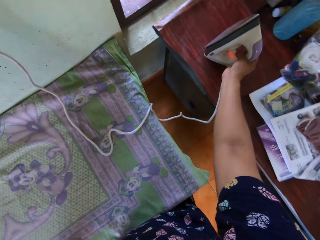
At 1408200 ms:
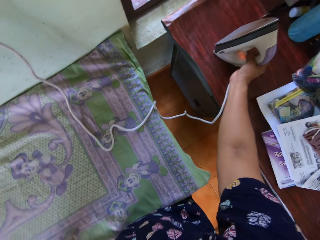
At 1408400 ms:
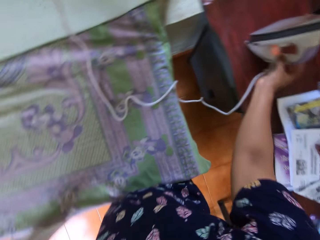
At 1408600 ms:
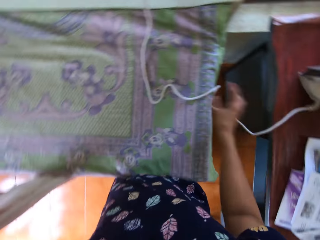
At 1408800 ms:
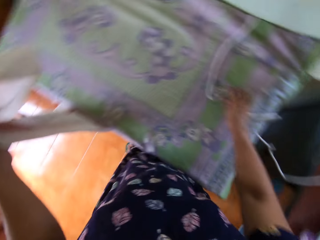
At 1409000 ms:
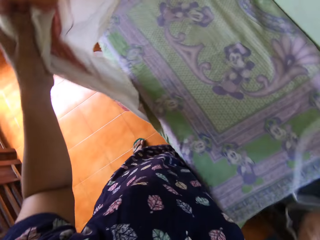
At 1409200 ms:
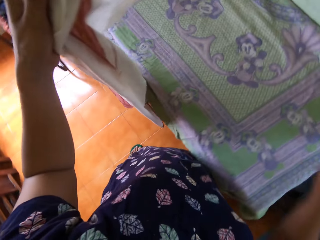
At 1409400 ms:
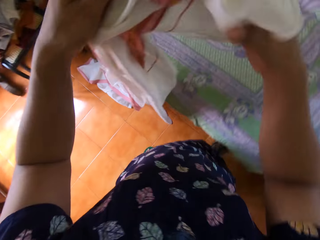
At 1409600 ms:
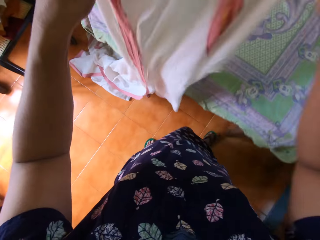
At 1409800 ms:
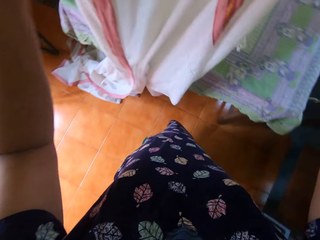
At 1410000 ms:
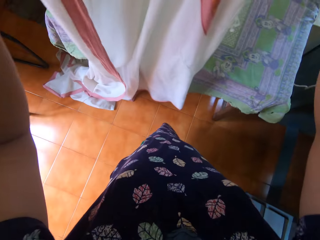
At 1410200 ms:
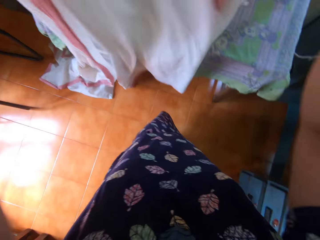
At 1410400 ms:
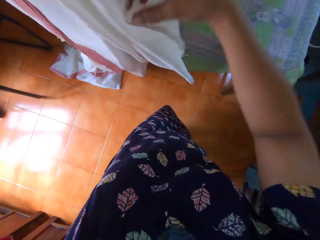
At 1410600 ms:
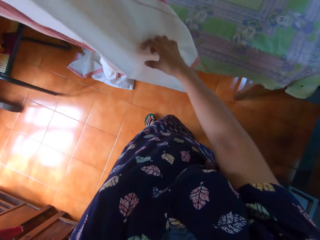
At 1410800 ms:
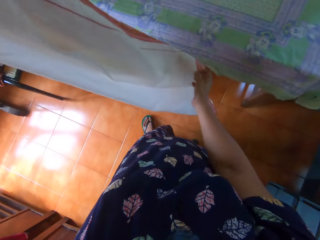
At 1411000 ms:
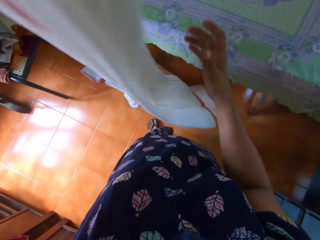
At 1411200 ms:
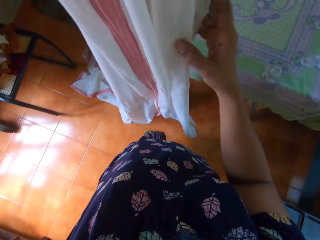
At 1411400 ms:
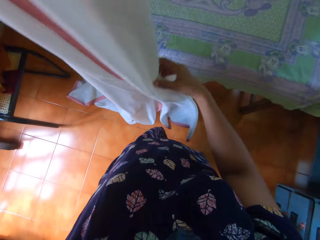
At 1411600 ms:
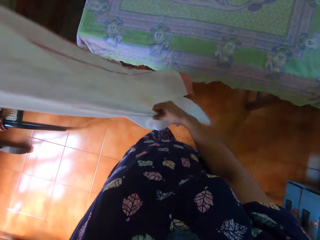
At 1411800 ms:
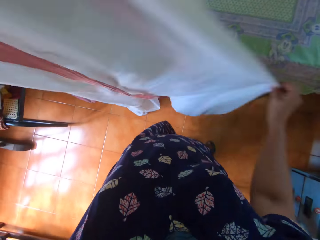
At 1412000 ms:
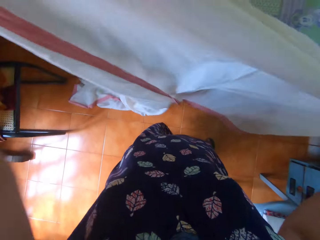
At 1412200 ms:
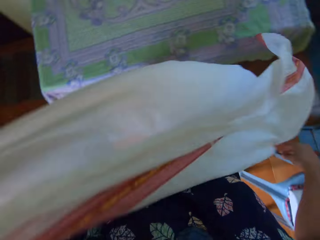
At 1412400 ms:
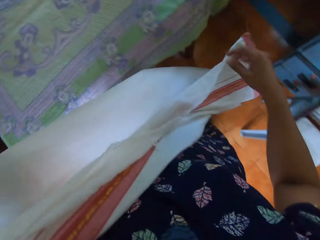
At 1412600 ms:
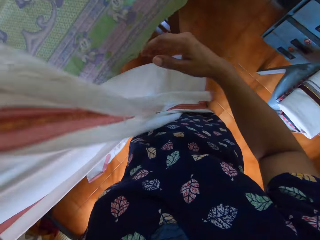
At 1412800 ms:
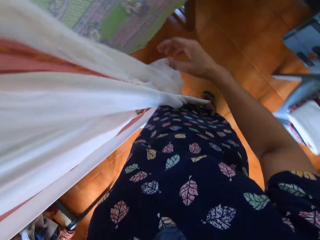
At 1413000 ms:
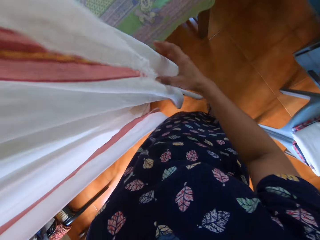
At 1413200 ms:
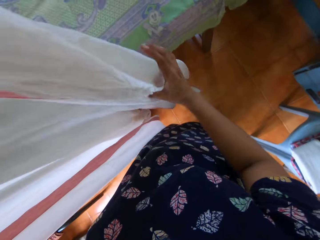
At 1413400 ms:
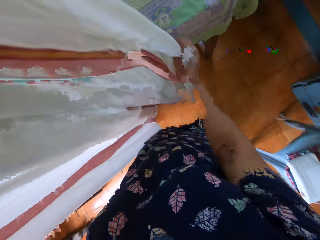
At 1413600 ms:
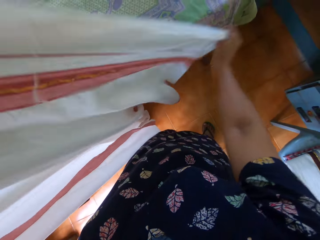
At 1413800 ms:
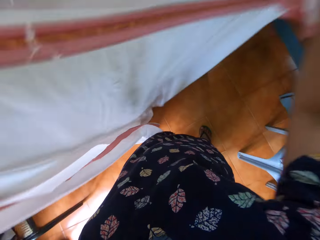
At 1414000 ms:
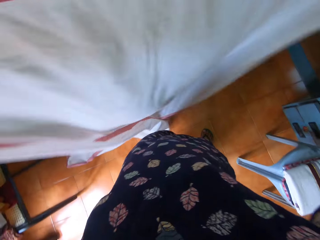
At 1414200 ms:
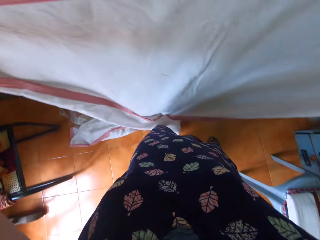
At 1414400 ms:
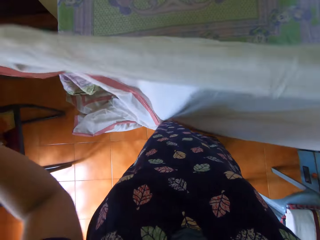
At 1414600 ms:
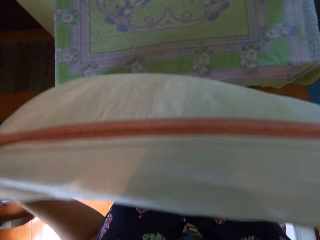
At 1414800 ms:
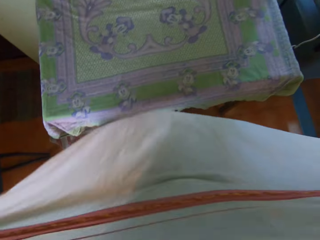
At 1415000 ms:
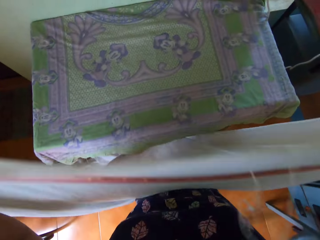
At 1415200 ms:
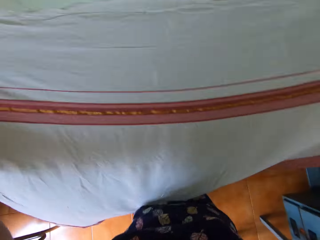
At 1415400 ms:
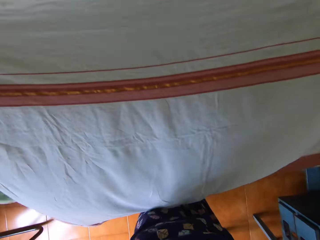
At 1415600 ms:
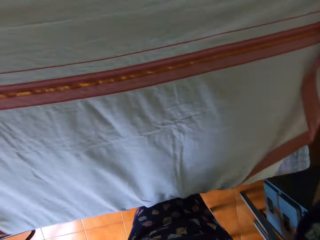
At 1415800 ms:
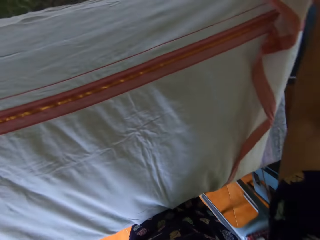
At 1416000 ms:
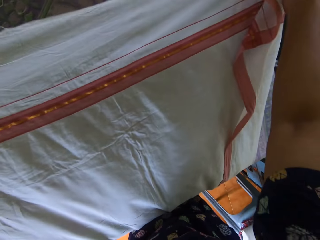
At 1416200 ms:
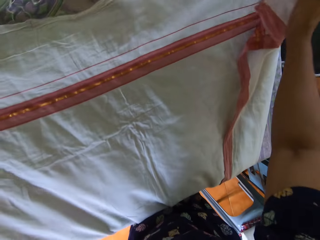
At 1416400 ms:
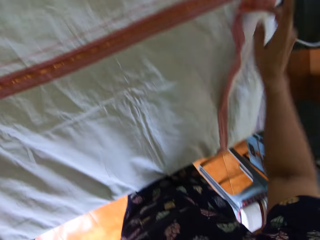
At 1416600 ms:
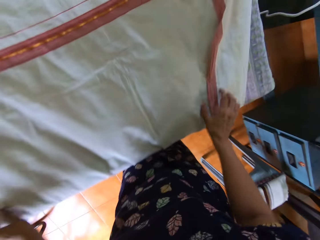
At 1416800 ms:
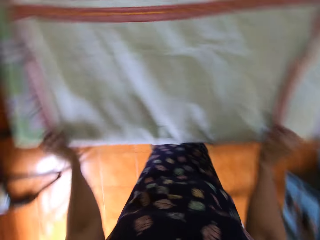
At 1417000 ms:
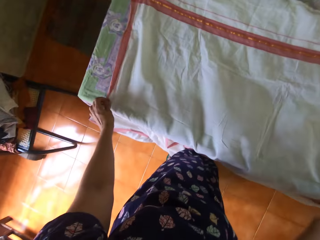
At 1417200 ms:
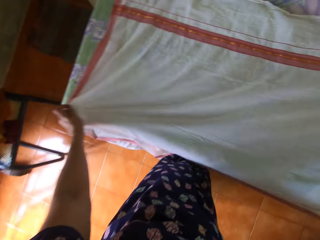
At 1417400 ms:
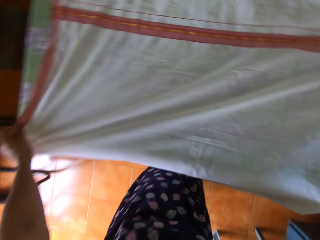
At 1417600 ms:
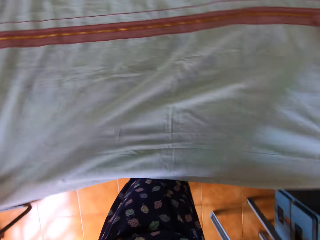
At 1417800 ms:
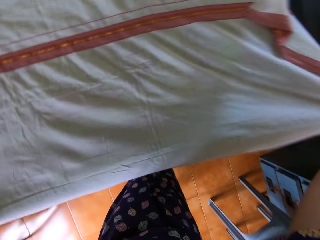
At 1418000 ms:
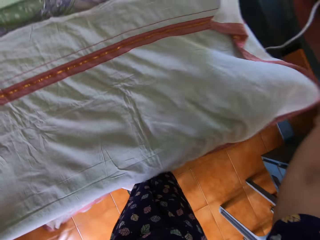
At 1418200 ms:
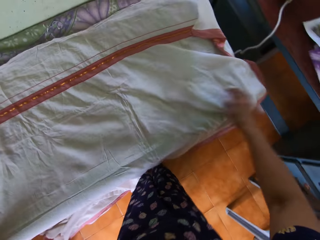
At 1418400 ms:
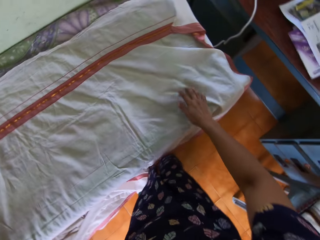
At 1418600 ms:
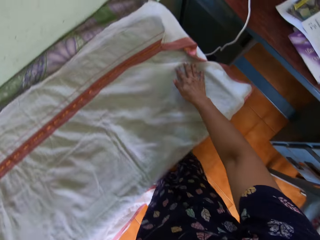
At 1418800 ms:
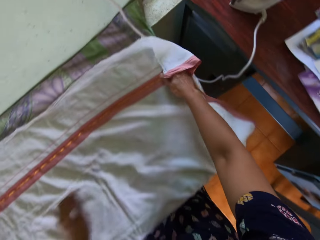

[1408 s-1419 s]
The camera wearer stands the pressing iron on another table with her right hand. She moves the iron box wire. She places the cloth on the table. She straightens the piece of cloth with both hands. She places the piece of cloth on the table with both hands. She straightens the piece of cloth with both hands.

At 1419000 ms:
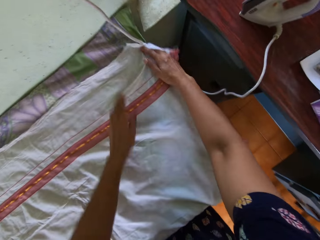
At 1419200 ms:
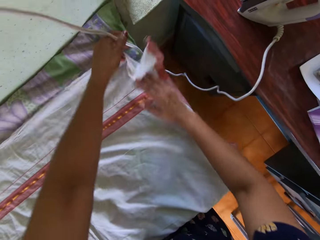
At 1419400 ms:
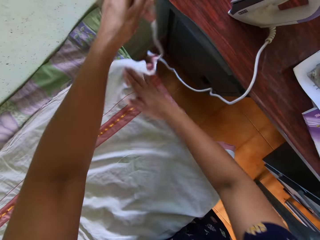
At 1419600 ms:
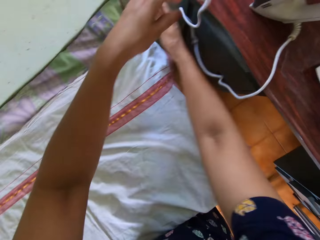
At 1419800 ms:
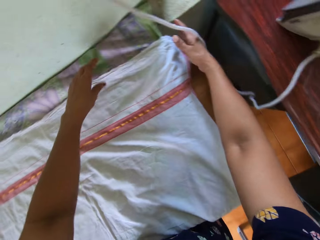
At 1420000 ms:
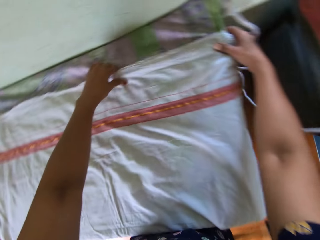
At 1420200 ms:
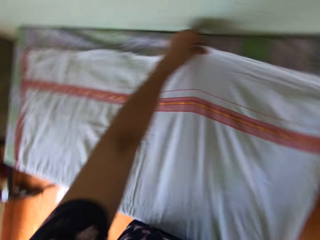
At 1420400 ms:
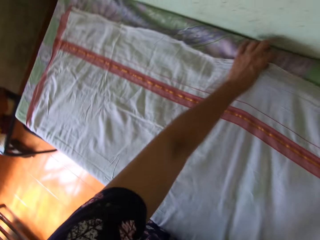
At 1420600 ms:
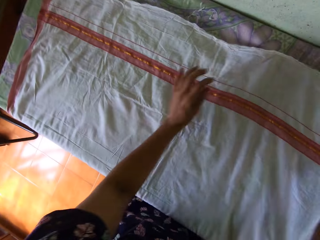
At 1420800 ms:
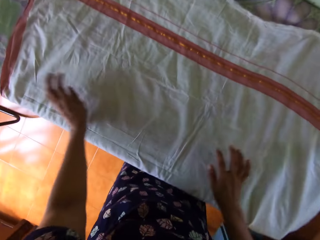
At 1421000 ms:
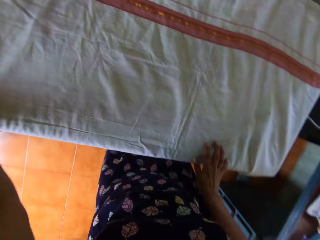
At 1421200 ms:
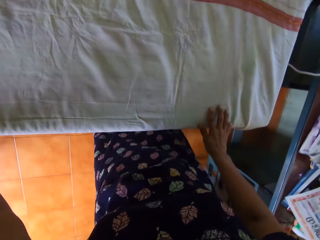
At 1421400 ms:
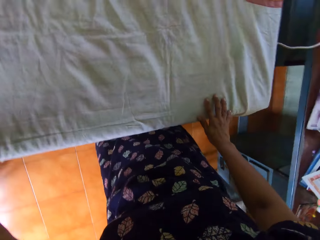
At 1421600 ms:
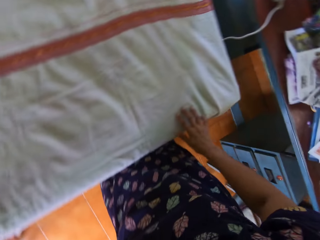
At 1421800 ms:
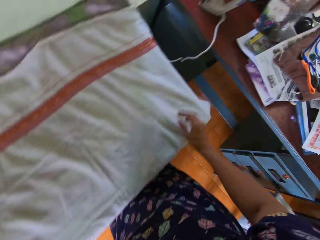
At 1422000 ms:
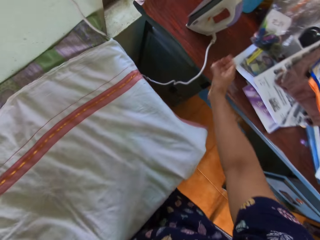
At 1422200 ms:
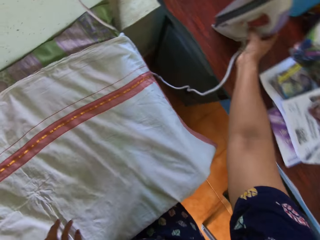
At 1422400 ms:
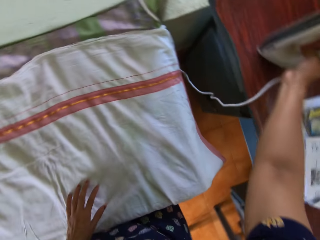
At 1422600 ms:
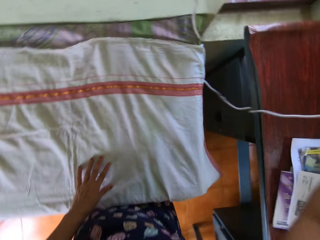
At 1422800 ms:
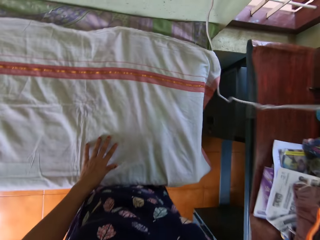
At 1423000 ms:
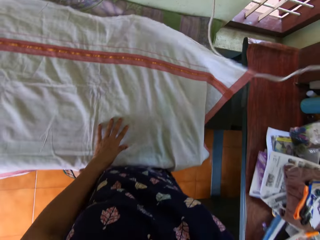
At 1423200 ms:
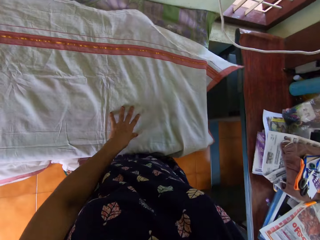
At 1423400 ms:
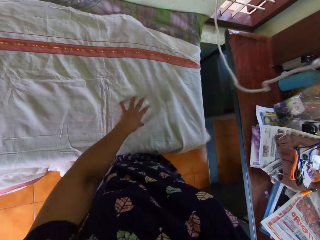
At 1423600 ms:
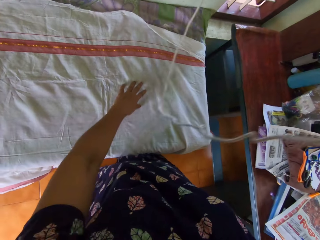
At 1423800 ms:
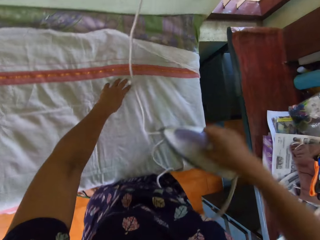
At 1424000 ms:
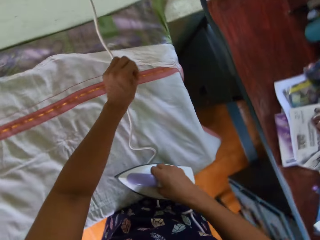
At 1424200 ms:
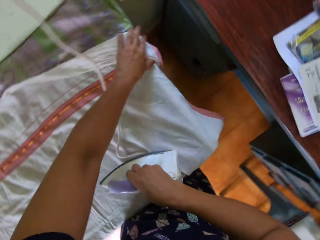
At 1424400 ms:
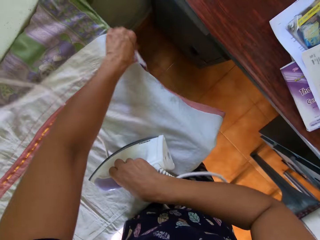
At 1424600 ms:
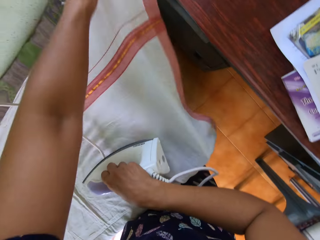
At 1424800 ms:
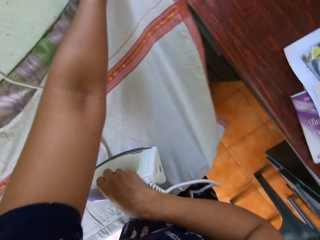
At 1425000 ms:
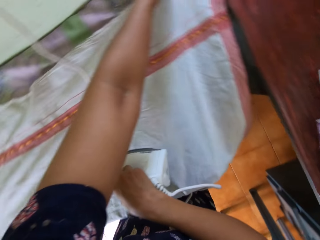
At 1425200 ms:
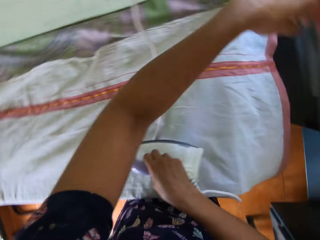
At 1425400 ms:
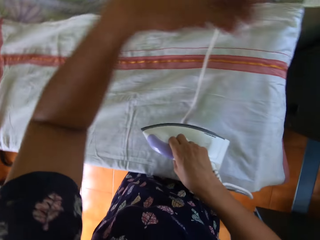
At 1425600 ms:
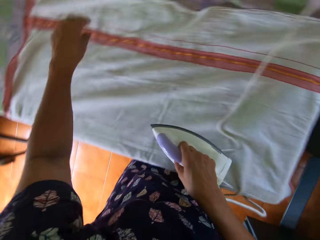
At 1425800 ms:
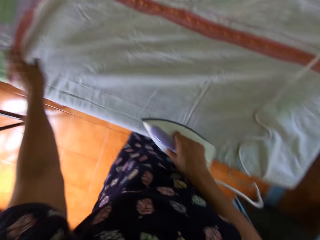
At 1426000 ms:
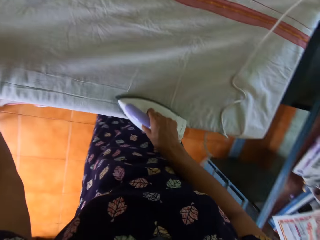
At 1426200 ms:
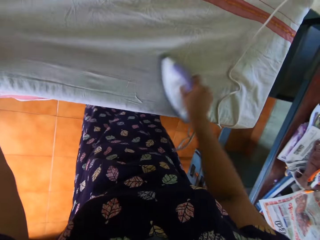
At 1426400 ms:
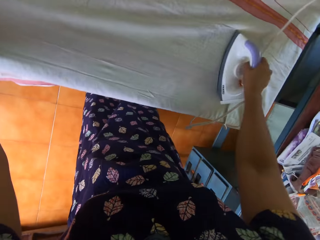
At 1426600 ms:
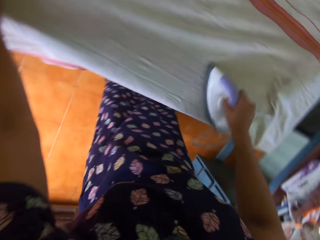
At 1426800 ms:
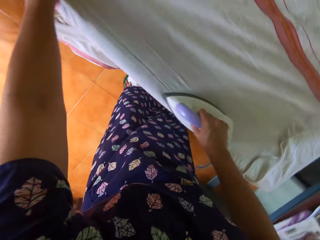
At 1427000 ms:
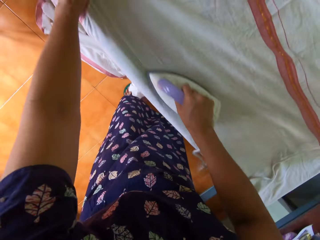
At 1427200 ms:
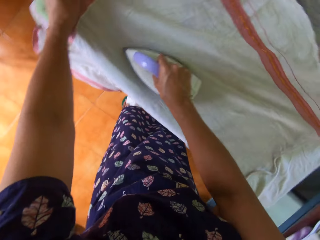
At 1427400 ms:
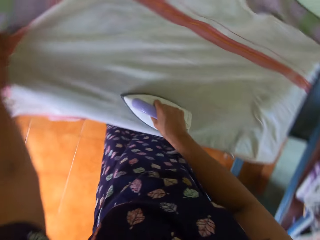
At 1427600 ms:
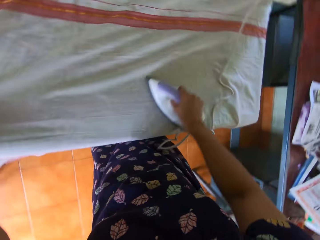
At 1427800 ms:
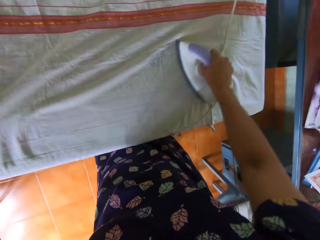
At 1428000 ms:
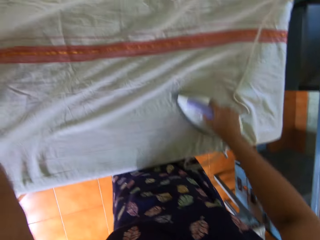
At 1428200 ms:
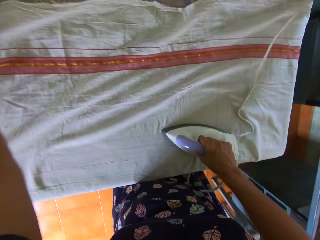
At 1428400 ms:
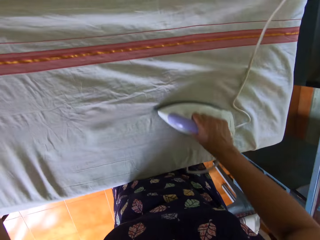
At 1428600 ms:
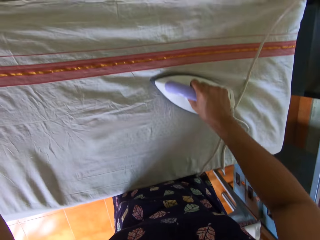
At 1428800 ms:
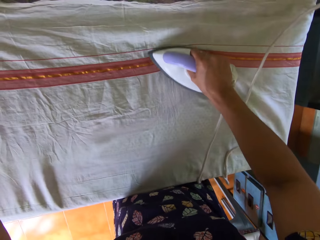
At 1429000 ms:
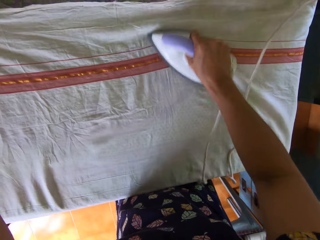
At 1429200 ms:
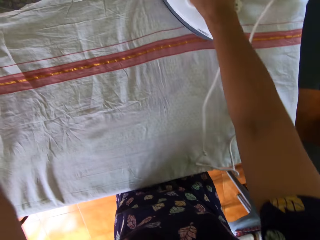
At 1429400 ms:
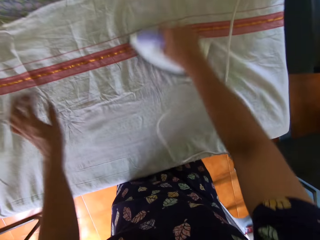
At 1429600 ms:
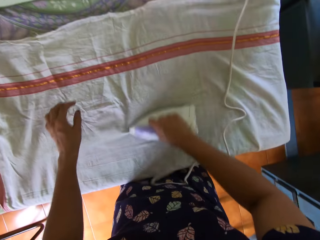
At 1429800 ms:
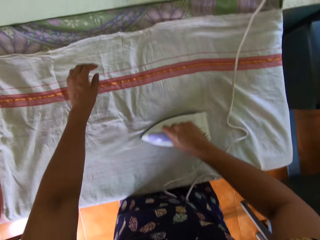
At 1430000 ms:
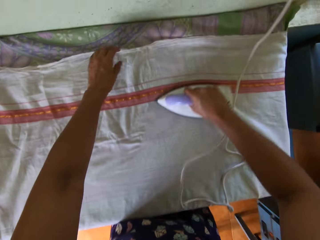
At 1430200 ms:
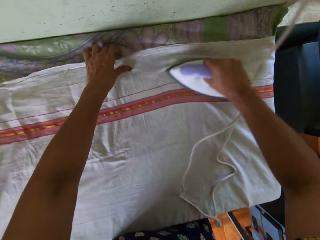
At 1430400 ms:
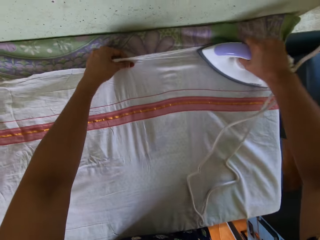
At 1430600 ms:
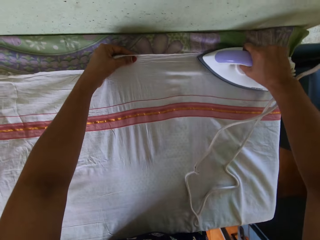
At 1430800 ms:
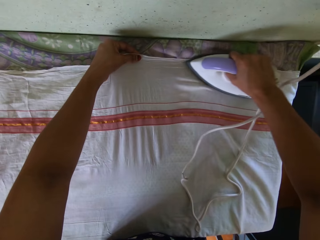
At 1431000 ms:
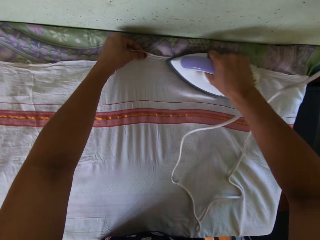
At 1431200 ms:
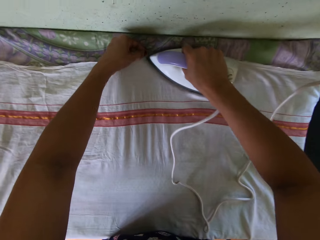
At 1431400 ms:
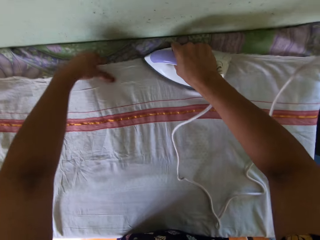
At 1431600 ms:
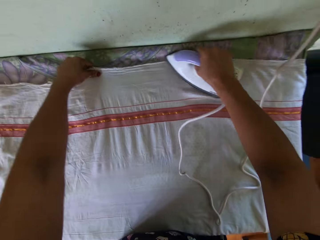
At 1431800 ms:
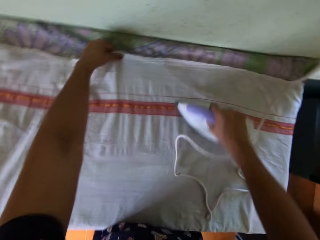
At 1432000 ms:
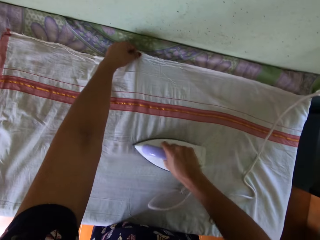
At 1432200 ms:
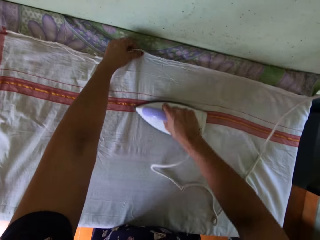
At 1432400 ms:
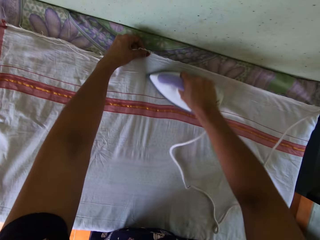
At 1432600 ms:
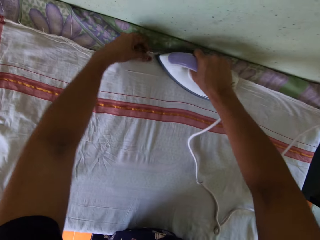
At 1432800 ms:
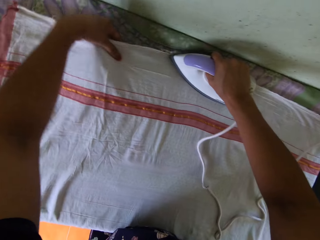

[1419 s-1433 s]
The camera wearer moves the position of the power cord of the pressing iron with her right hand. She straightens the piece of cloth with both hands. She picks up the pressing iron on another table with her right hand. She straightens the piece of cloth on the table with her left hand. She irons the piece of cloth. She irons the piece of cloth again. She straightens the piece of cloth on the table with her left hand.